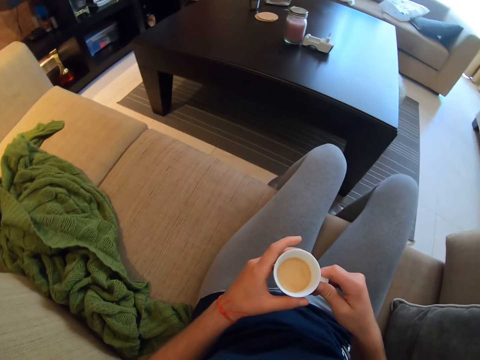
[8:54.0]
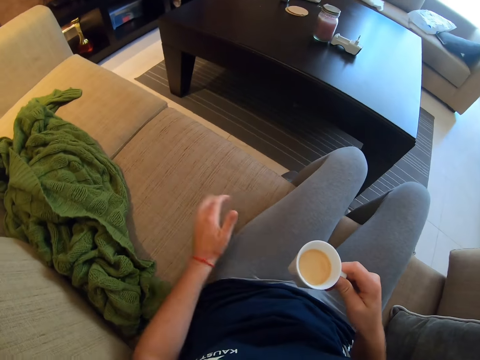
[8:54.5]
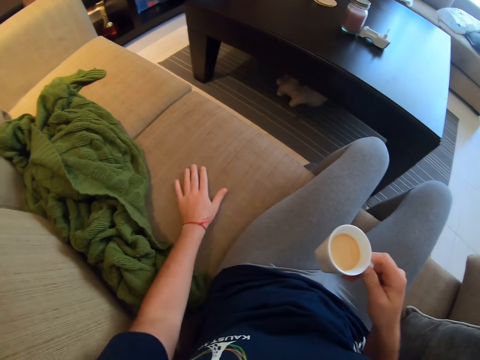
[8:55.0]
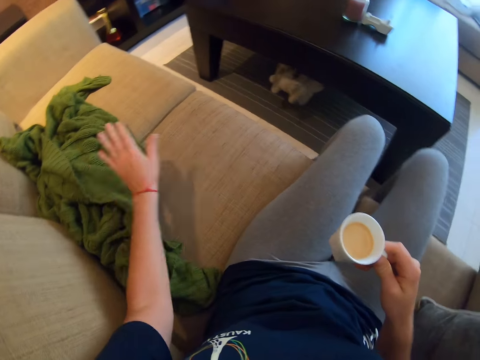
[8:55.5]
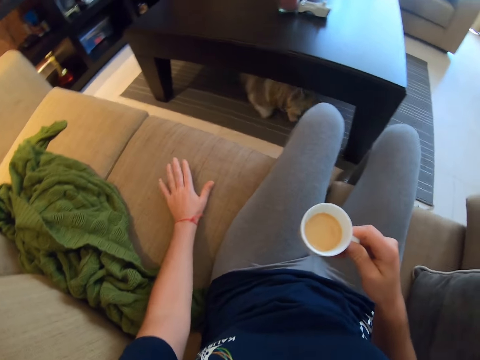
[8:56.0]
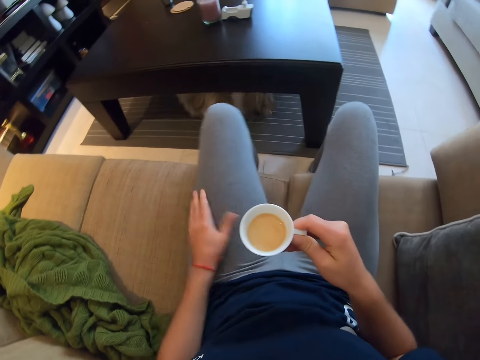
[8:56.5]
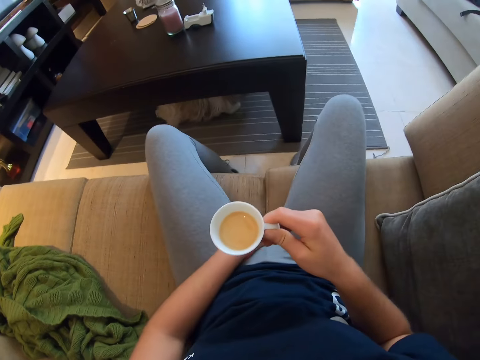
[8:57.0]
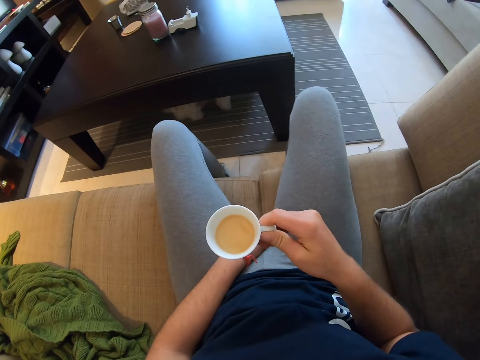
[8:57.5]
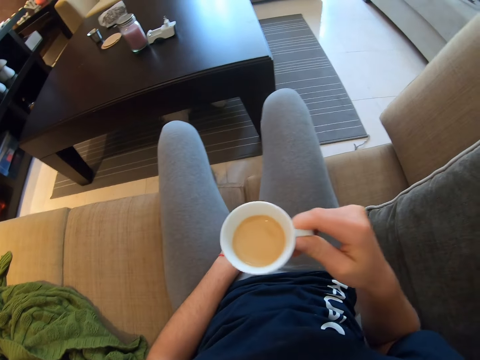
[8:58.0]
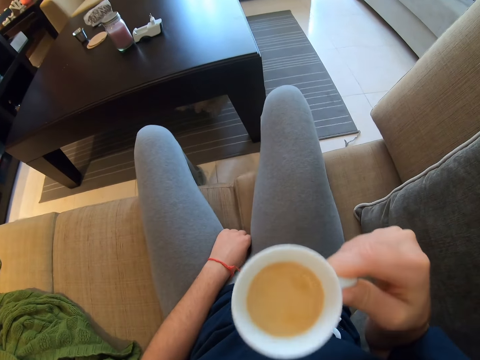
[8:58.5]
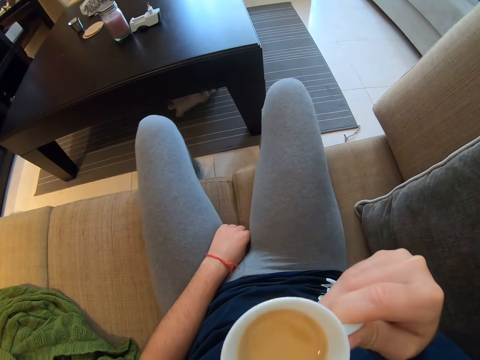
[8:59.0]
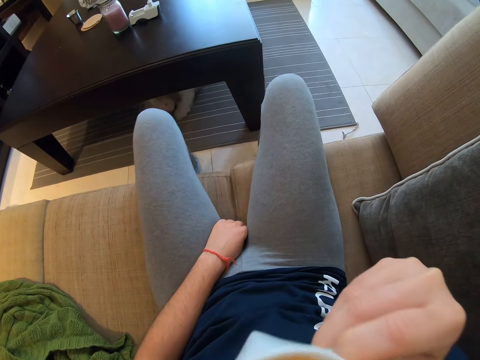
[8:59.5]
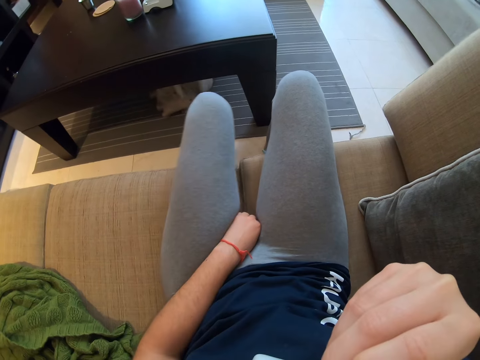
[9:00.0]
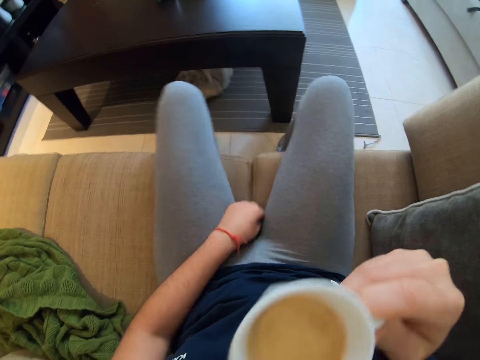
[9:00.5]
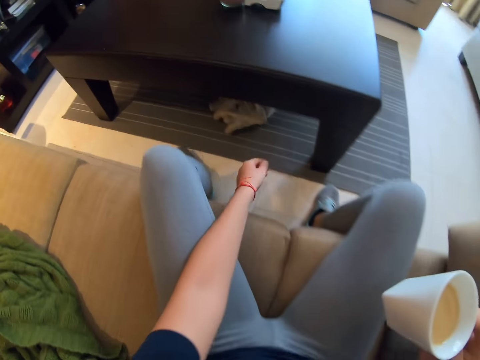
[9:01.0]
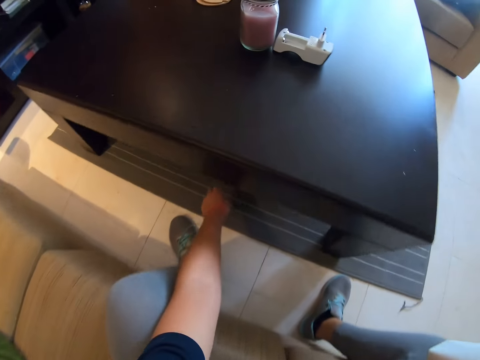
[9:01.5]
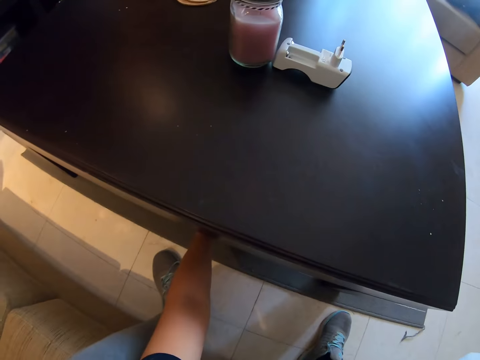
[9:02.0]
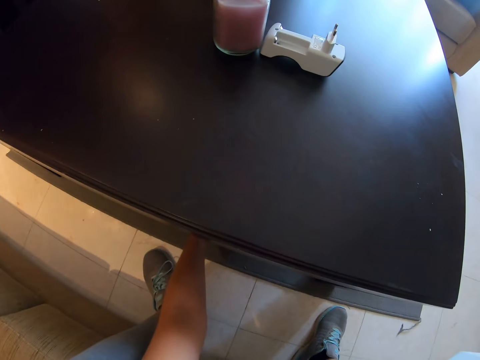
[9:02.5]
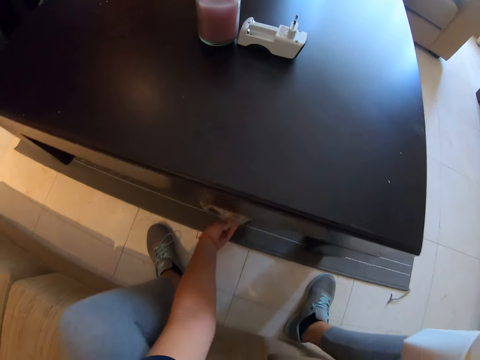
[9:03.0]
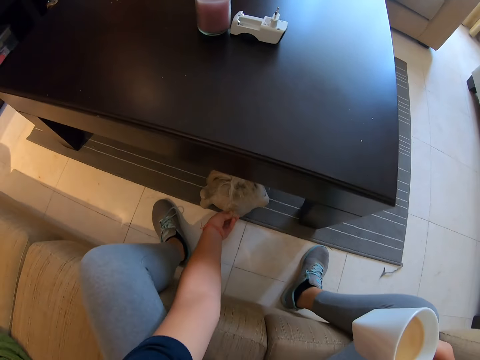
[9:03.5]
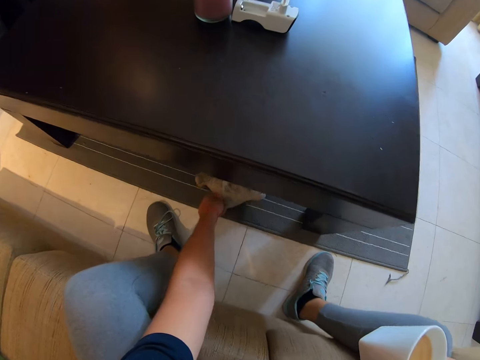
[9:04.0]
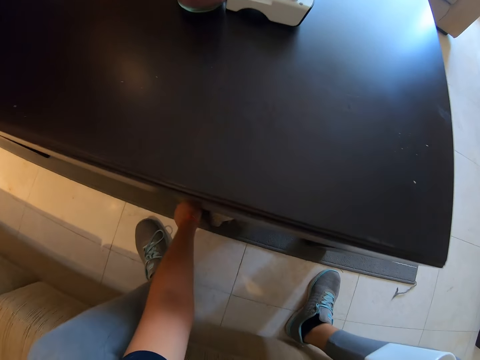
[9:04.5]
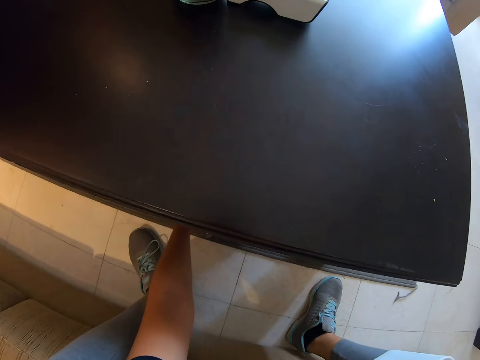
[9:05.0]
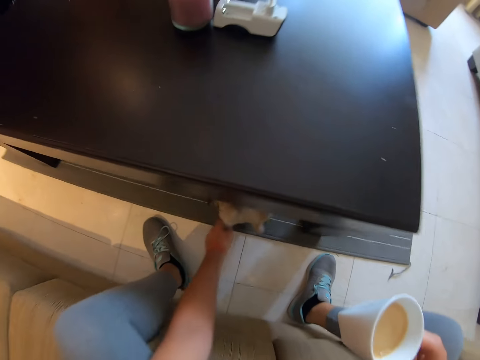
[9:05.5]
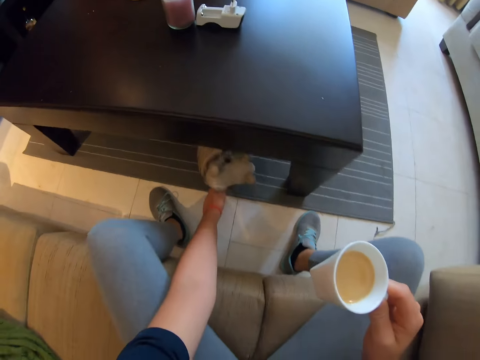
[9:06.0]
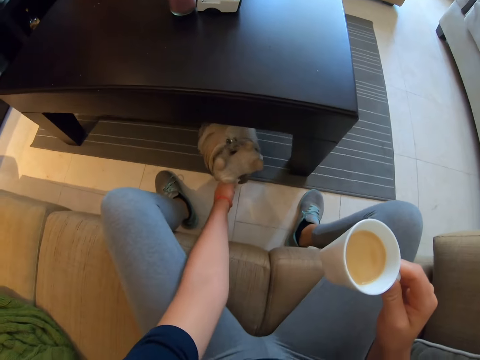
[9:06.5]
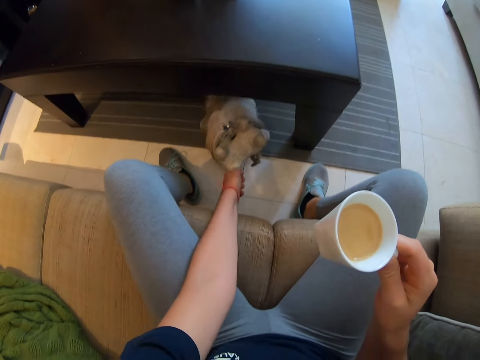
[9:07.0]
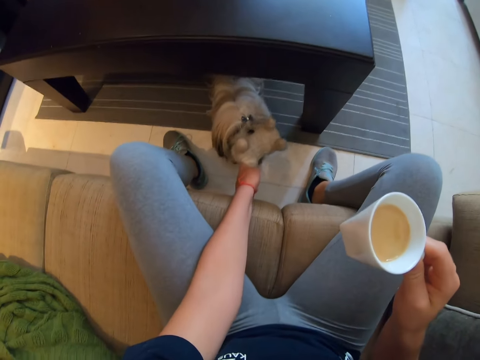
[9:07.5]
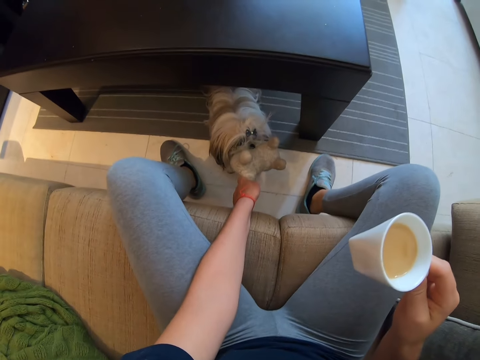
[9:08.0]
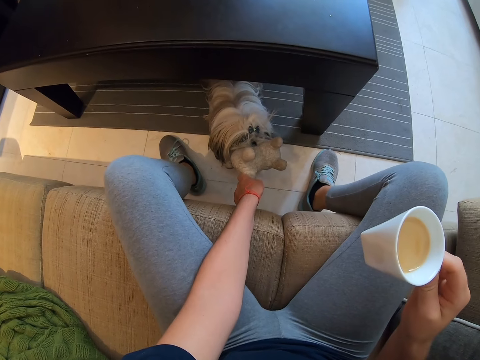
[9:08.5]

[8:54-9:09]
The camera wearer taps the couch. They drink the tea or coffee. They reach the puppy under the table and pull the teddy bear.

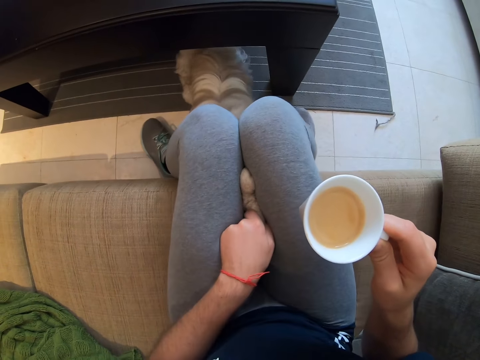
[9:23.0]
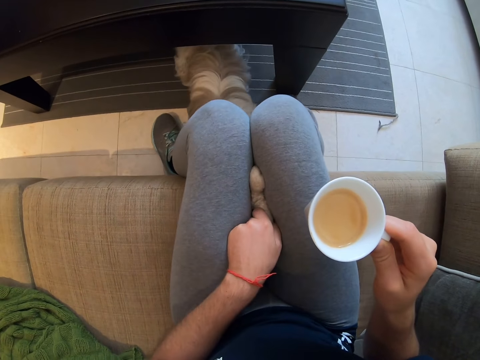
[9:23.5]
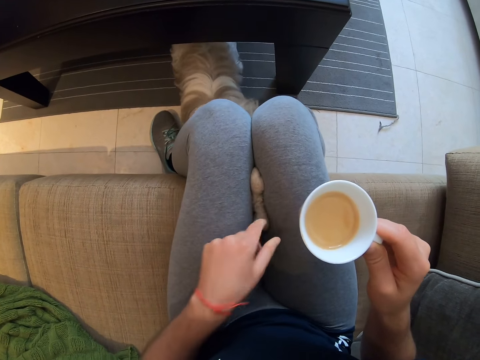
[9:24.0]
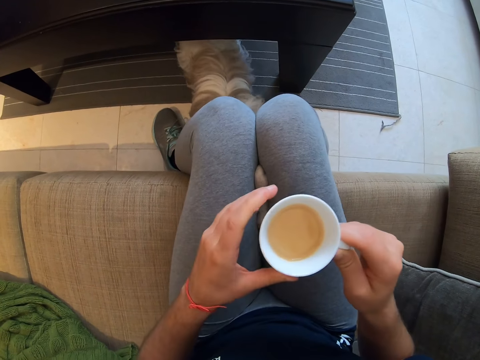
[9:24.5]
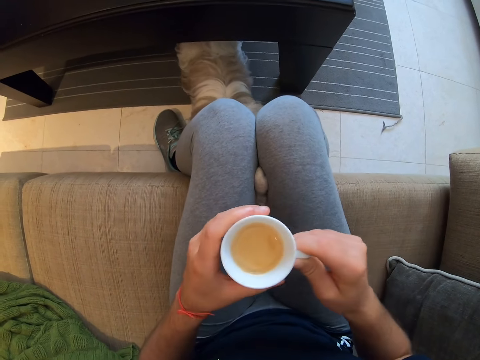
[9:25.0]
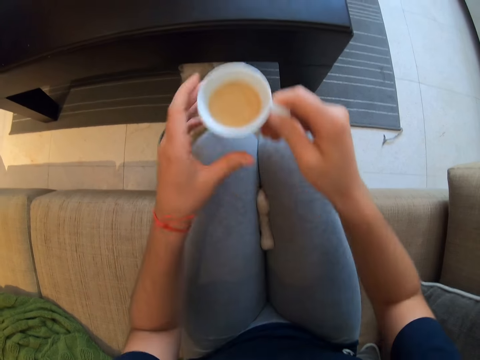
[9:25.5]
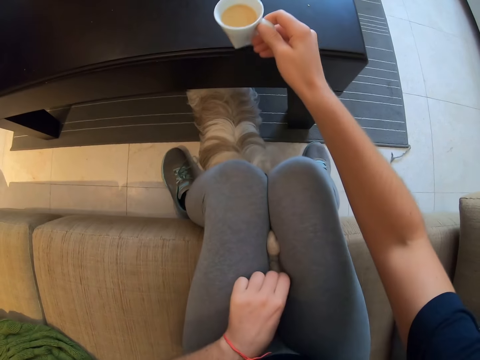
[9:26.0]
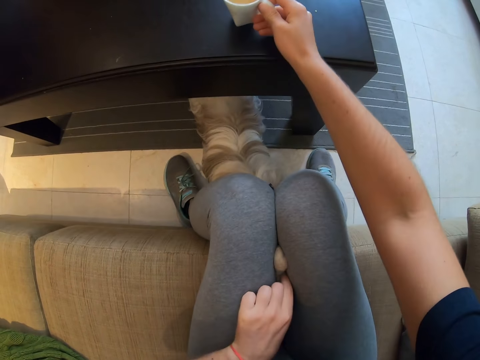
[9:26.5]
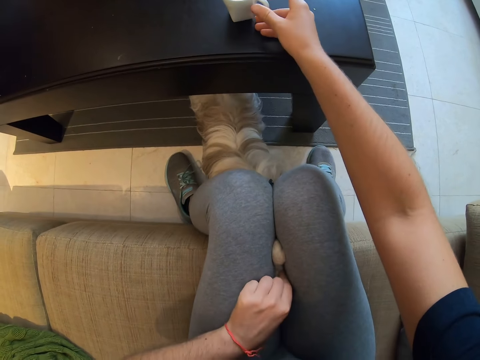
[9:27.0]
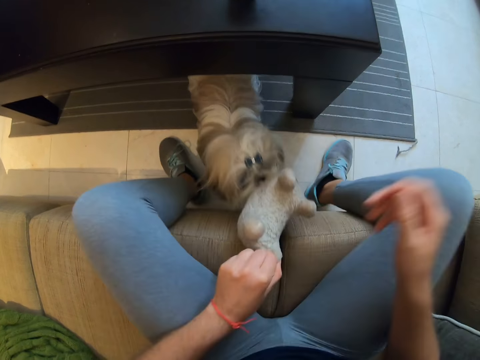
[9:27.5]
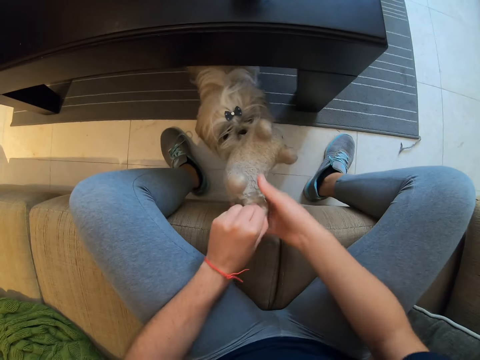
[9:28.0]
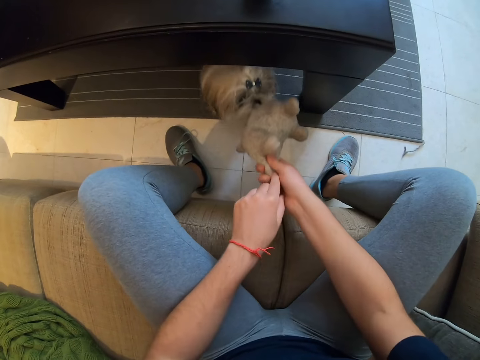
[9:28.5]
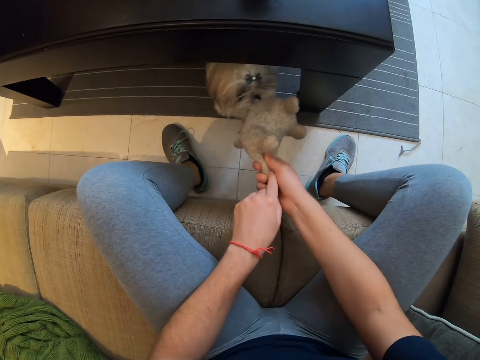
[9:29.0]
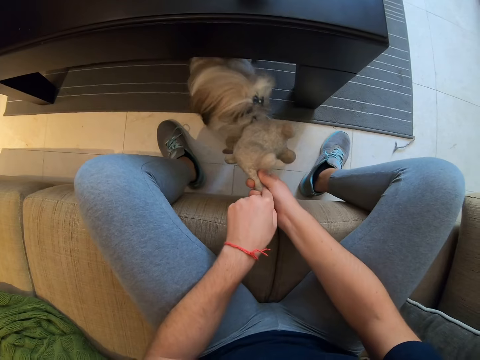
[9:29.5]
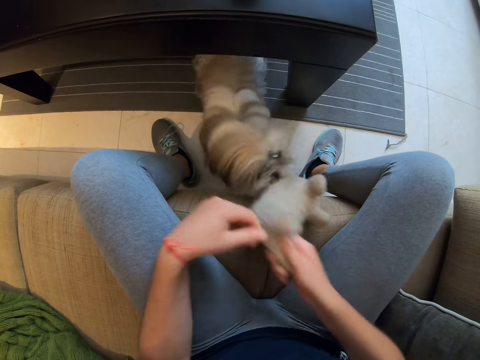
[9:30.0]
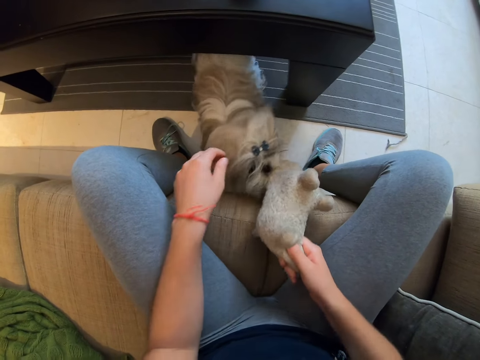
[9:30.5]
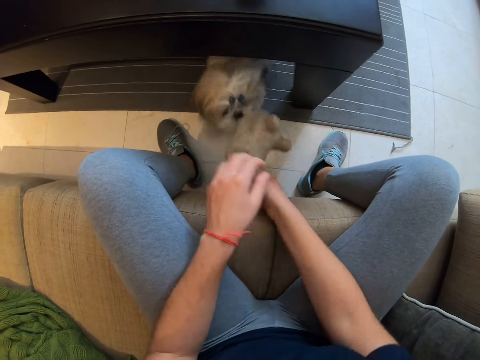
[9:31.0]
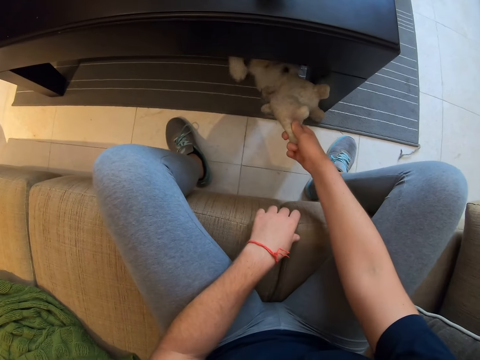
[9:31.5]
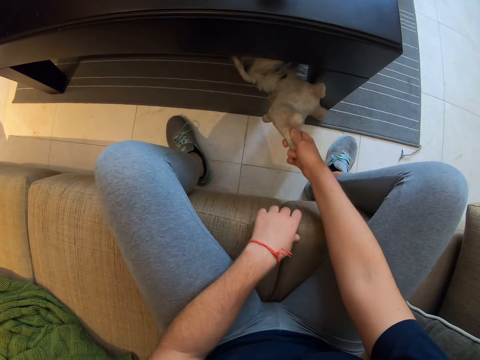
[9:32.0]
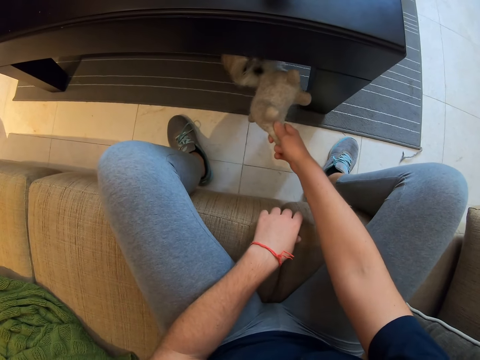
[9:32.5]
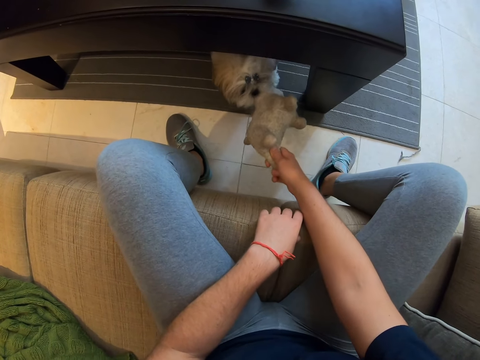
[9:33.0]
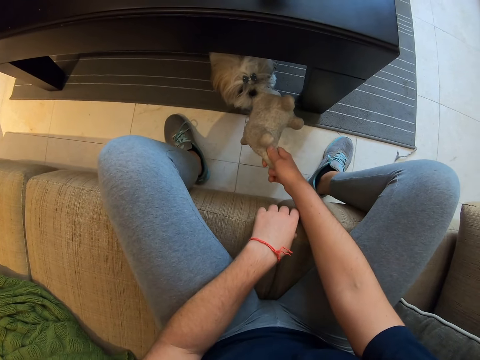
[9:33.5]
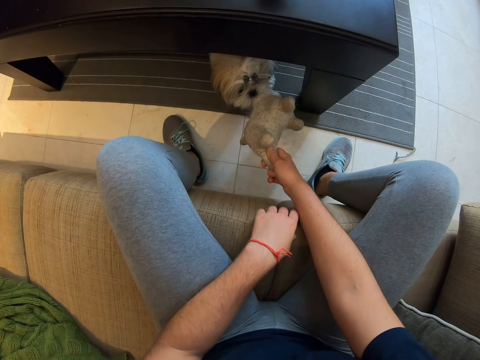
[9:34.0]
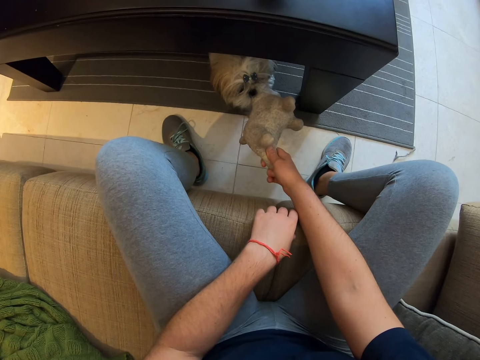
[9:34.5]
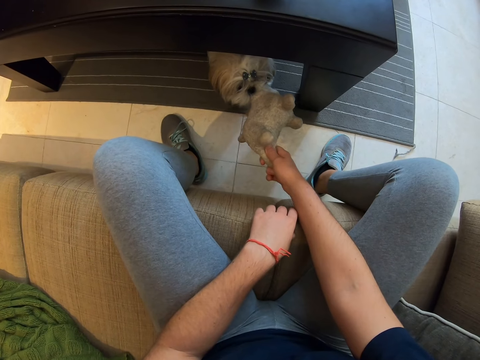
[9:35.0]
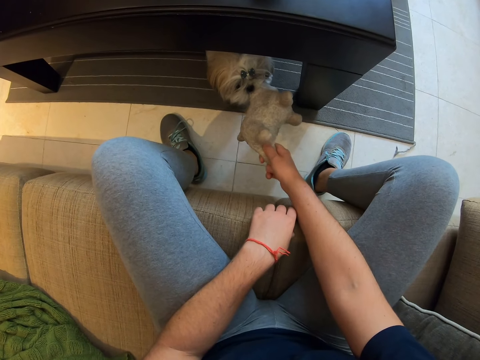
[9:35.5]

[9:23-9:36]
The camera wearer holds the teddy bear in her thighs. She puts the cup of coffee on the table. She holds the teddy bear in her hands.
